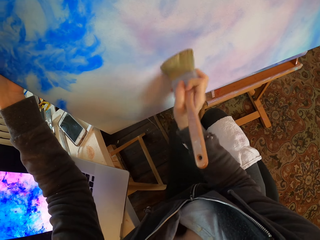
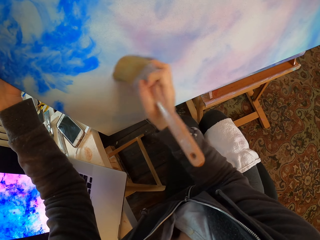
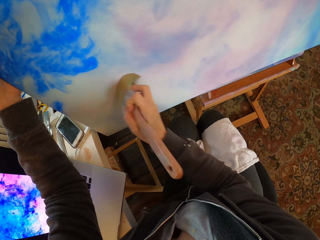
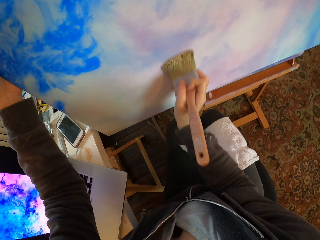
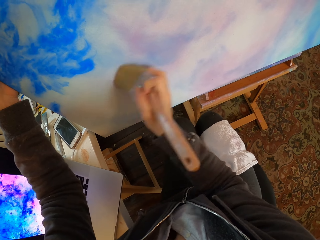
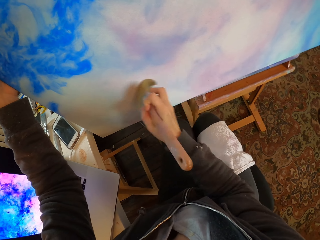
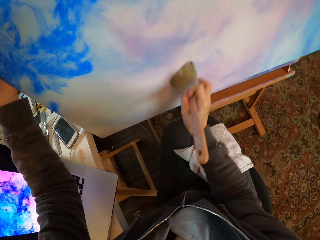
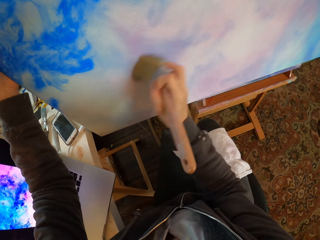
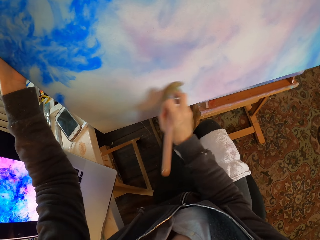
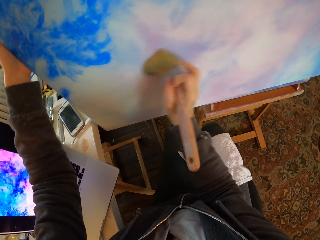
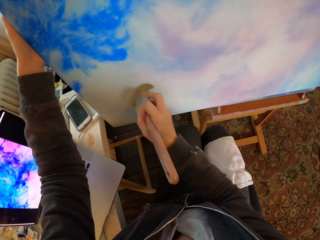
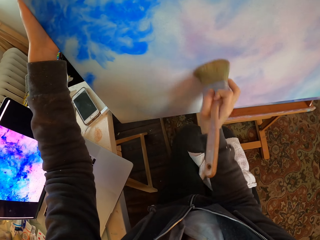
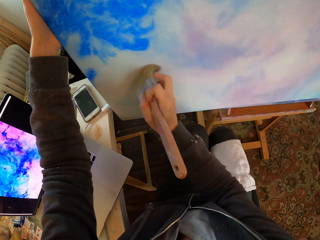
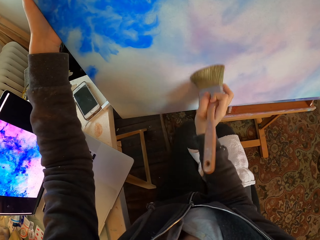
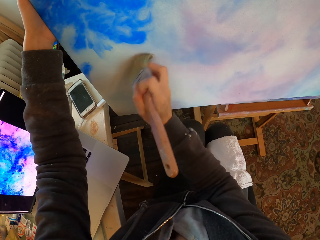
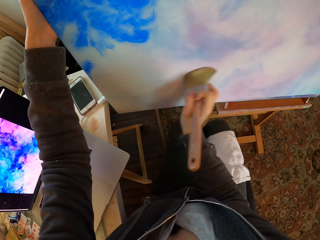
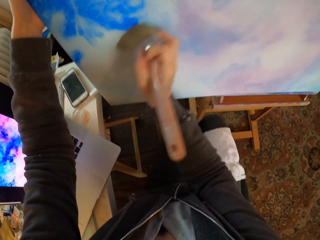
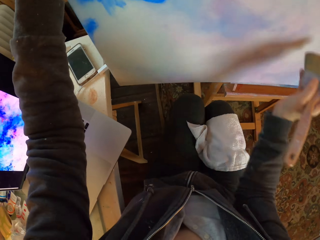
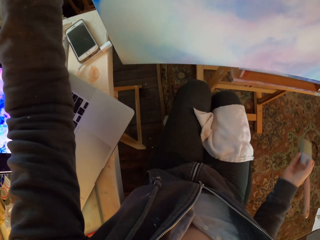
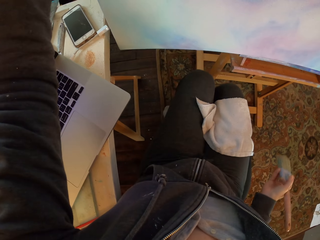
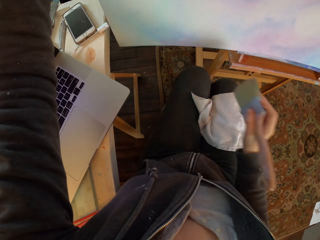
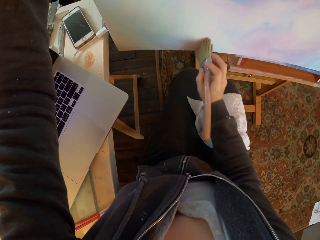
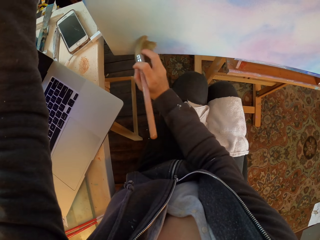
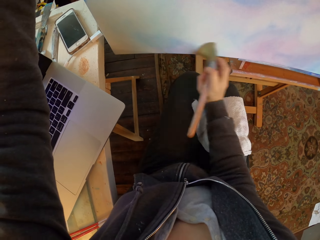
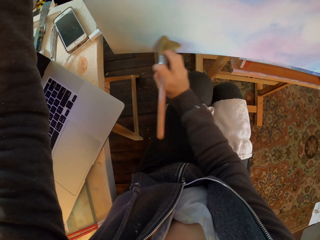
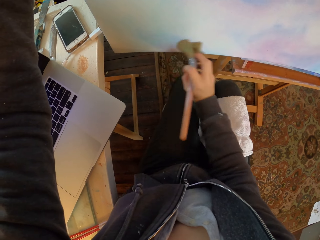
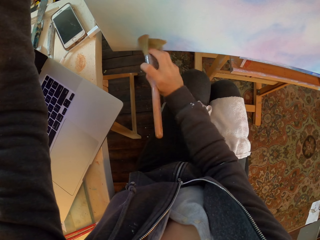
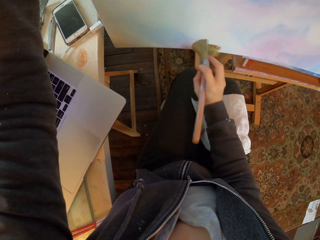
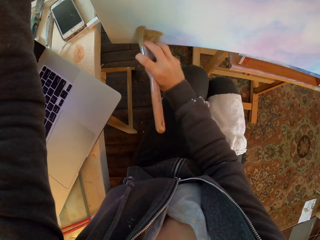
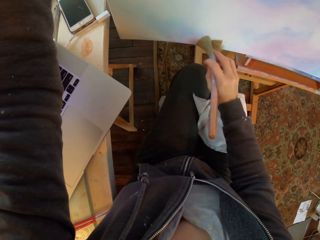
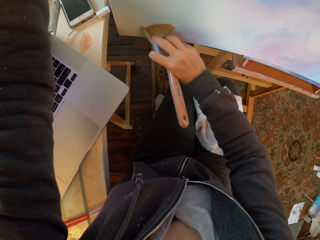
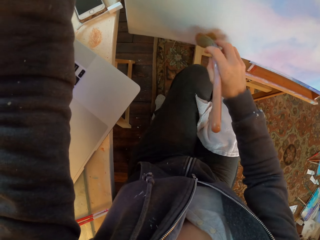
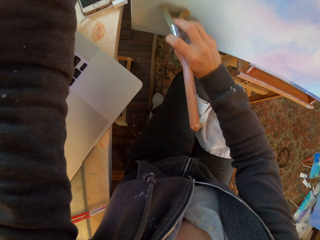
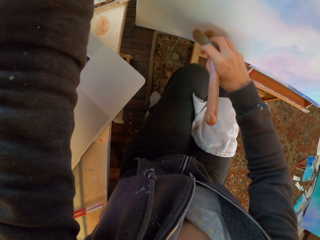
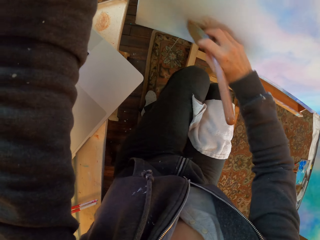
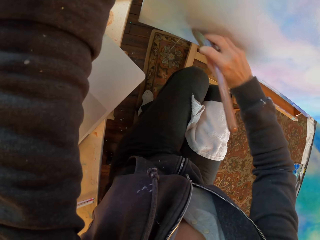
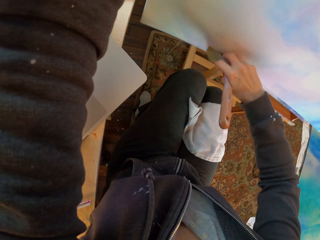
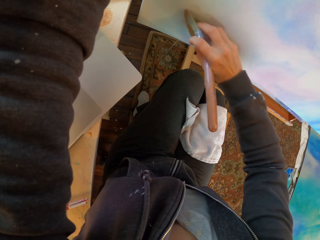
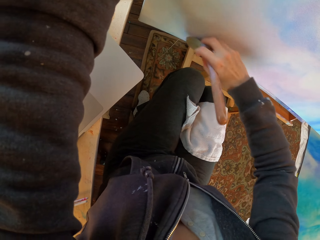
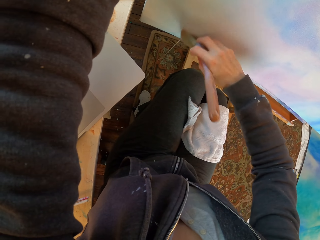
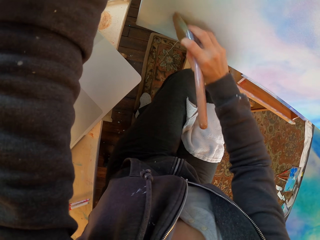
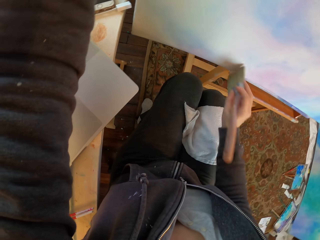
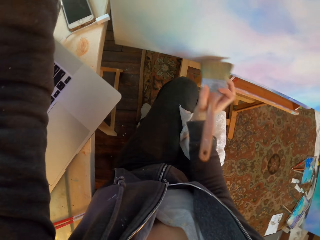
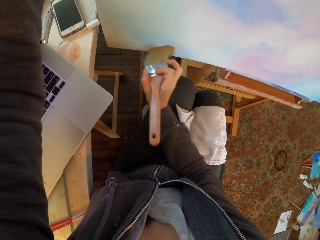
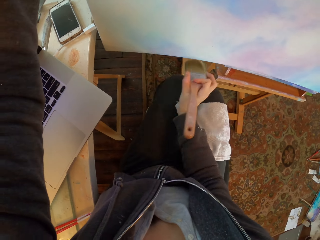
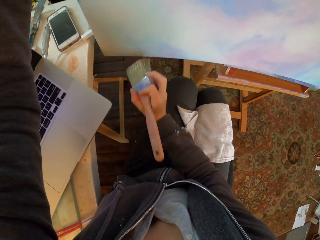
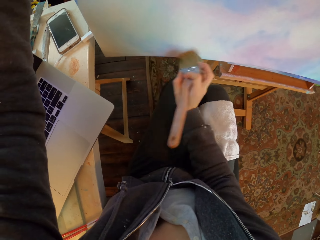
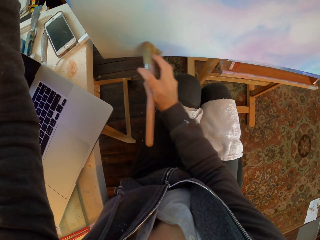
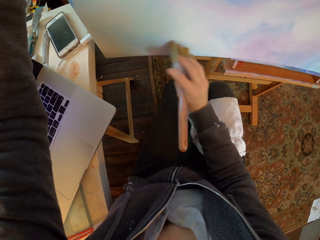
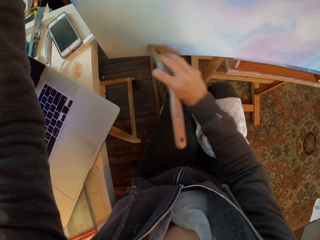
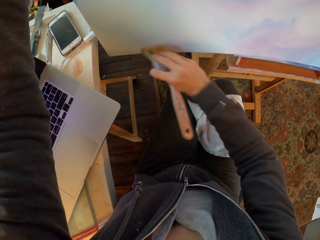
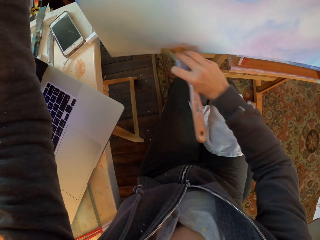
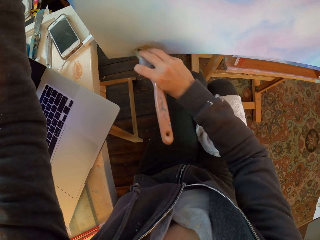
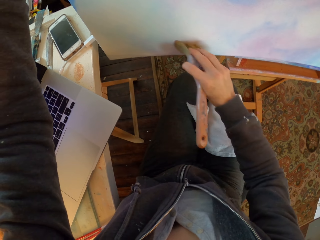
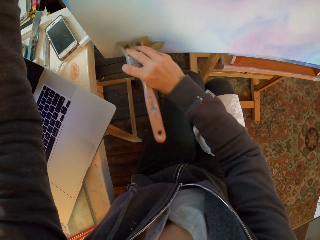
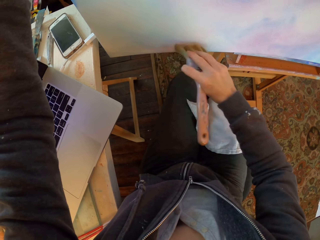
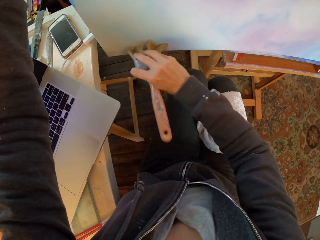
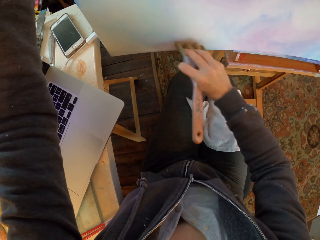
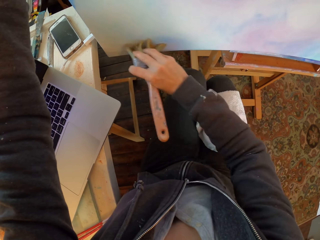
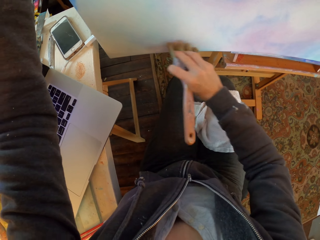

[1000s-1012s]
The camera wearer looks at the portrait. They hold the paint board and move hands. They brush the paint on the portrait. They paint on the paint board and hold the paint board.

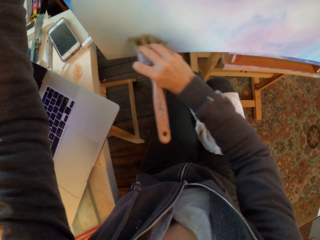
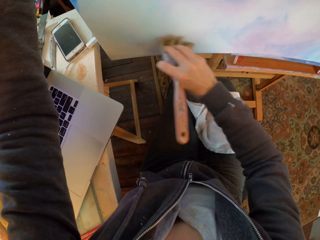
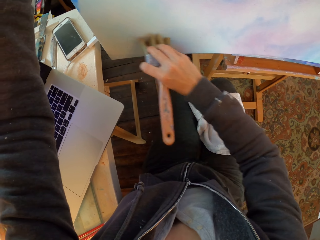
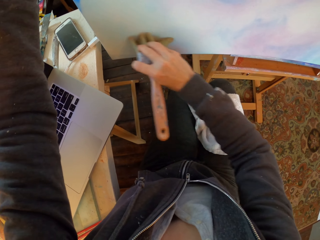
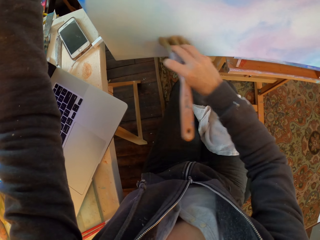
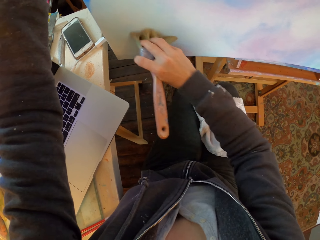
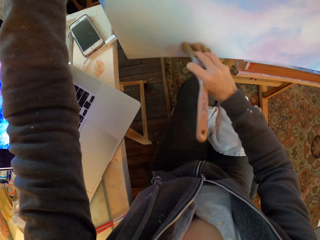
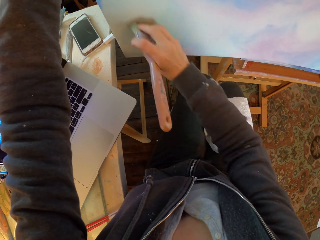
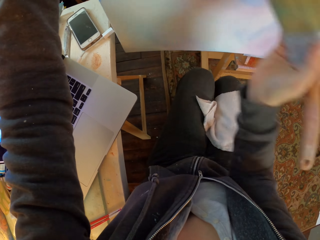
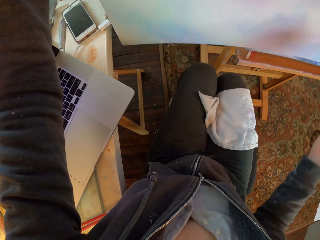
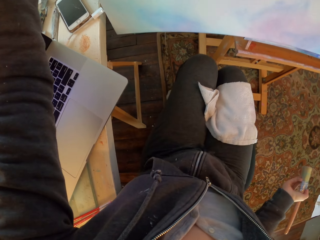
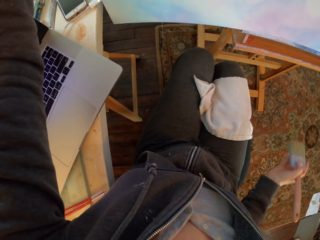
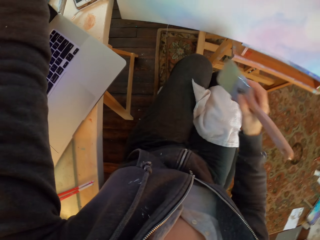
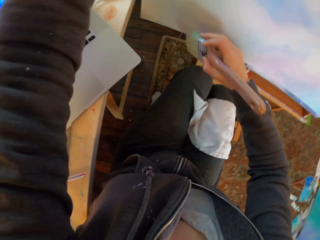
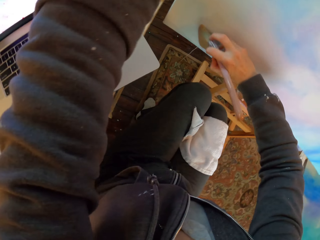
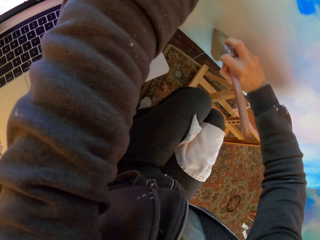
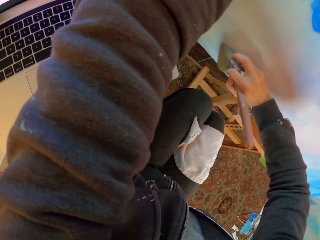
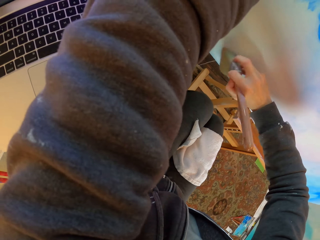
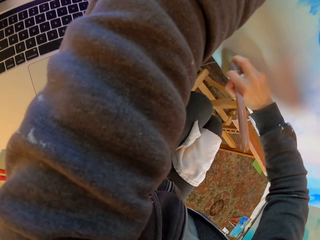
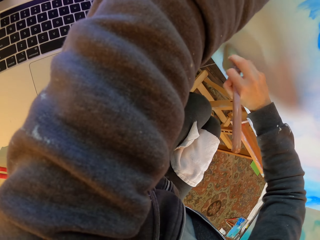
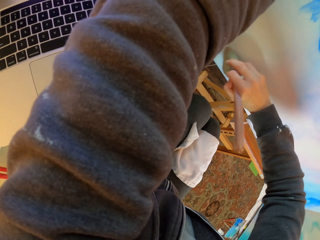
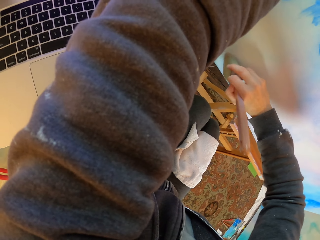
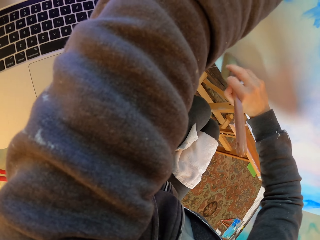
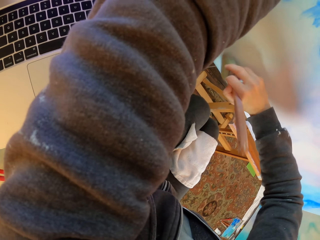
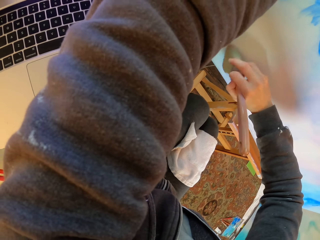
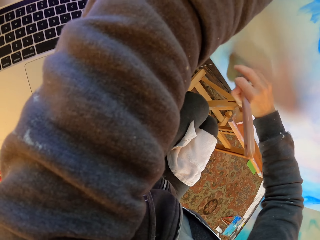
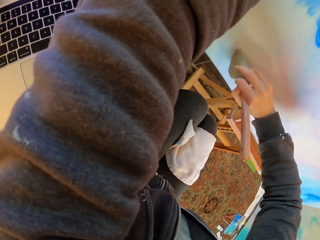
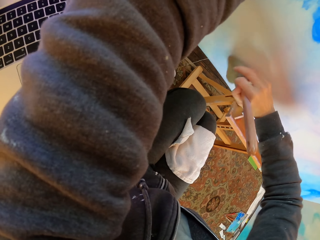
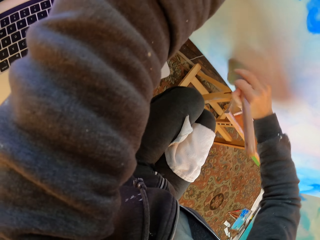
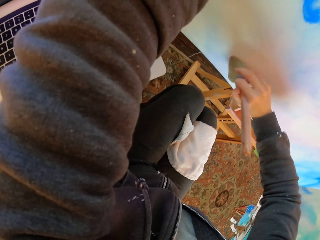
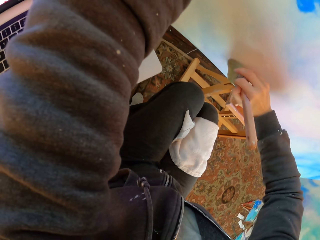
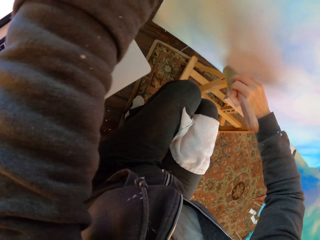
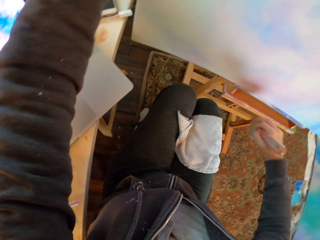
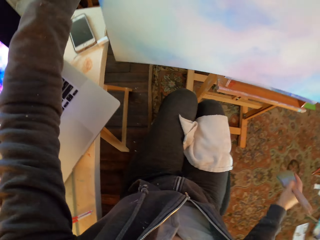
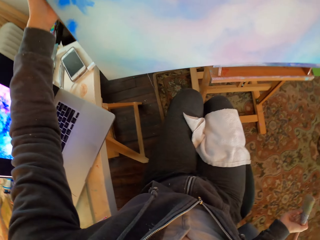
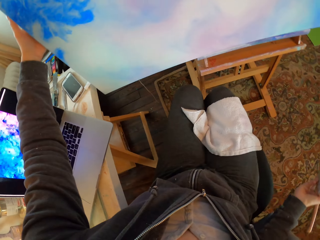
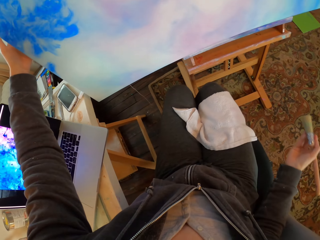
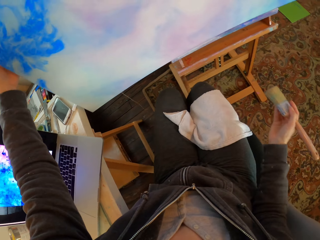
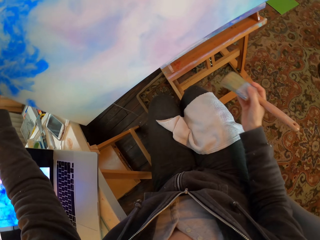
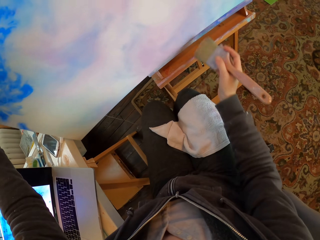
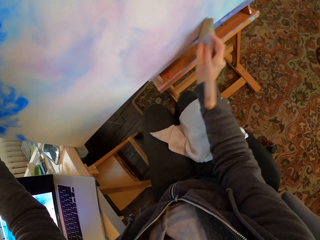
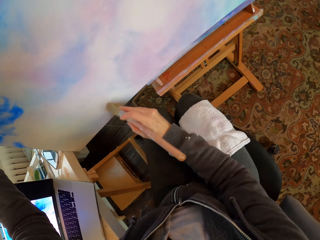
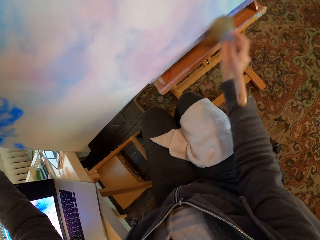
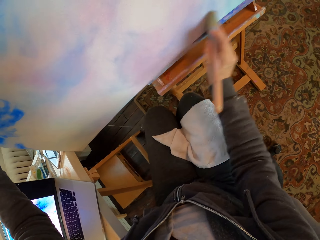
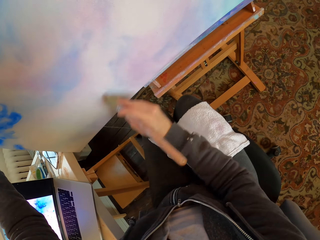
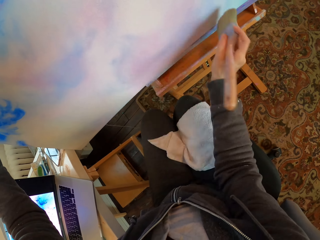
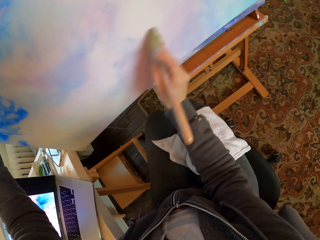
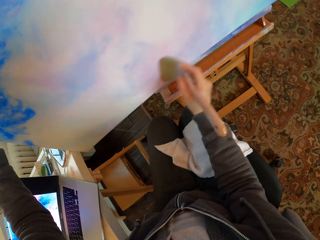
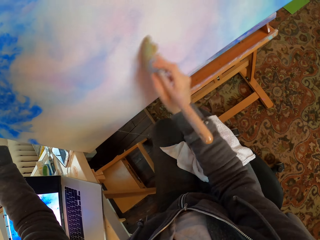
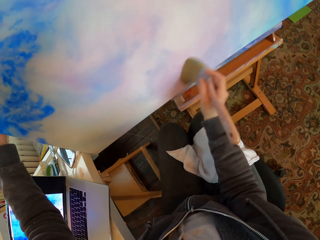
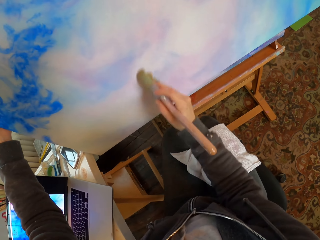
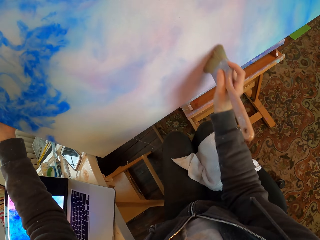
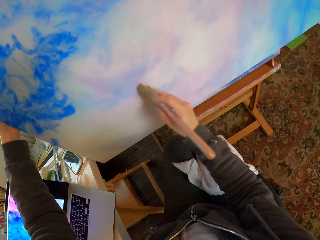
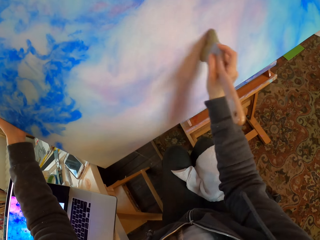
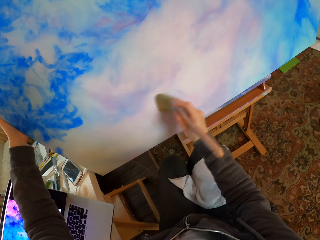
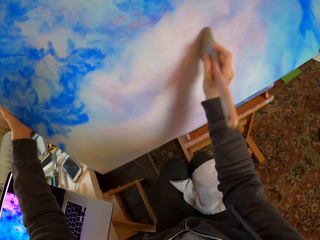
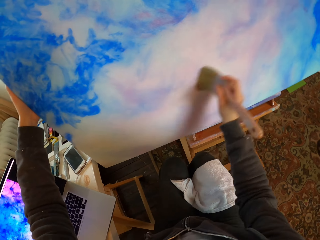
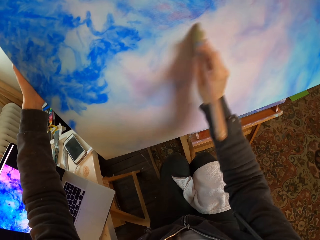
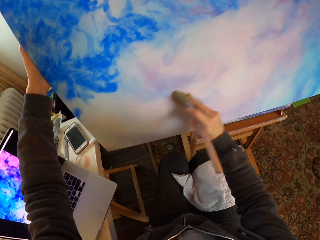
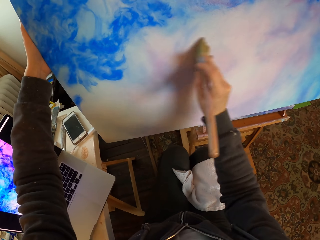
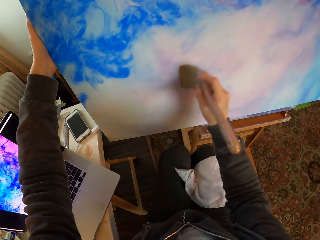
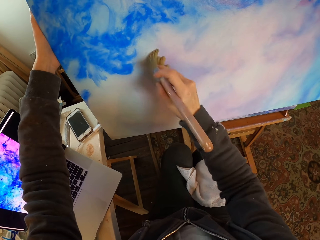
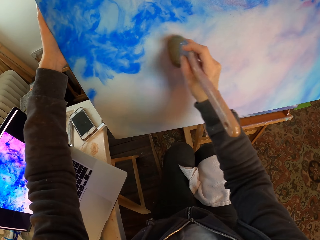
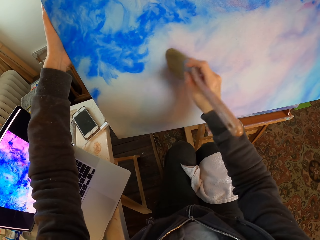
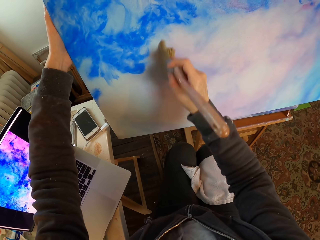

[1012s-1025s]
The camera wearer looks at the portrait. They hold the paint board and move hand. They brush the paint on the portrait. They look at the portrait. They move hand. They brush the paint on the portrait. They hold the paint board.
